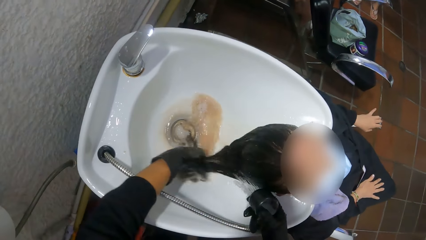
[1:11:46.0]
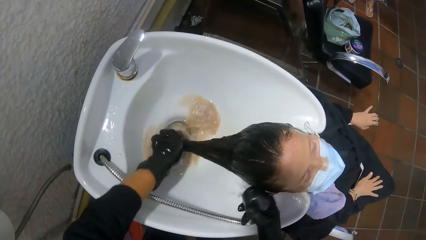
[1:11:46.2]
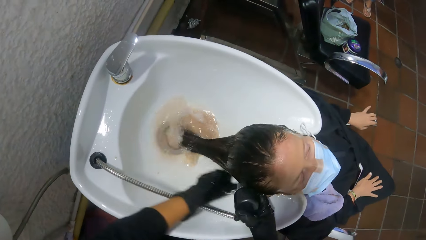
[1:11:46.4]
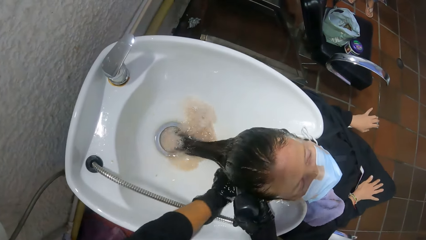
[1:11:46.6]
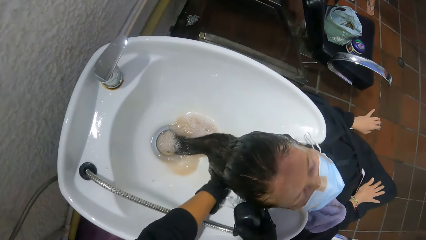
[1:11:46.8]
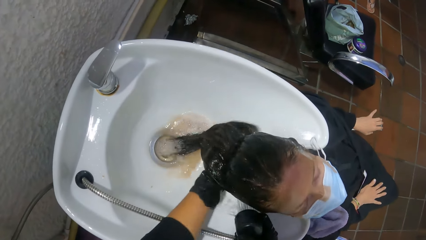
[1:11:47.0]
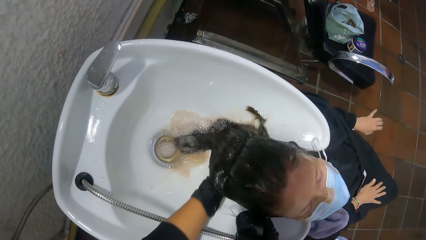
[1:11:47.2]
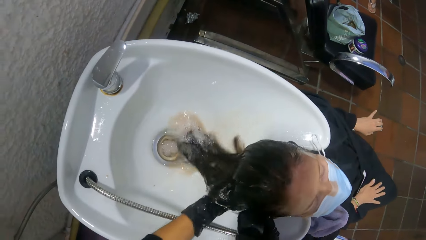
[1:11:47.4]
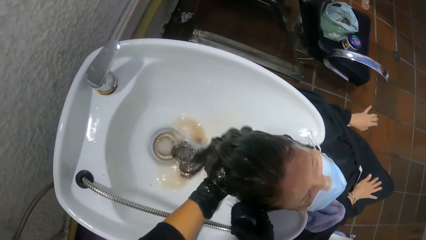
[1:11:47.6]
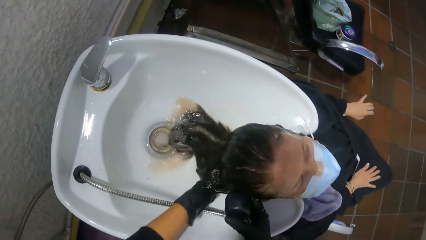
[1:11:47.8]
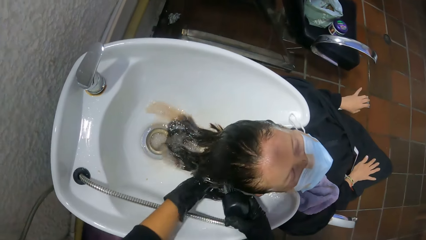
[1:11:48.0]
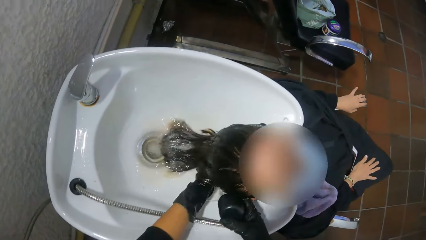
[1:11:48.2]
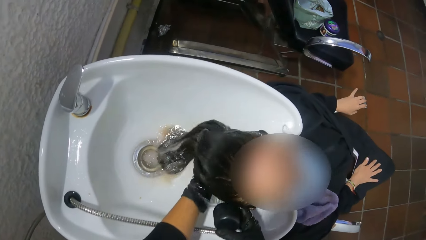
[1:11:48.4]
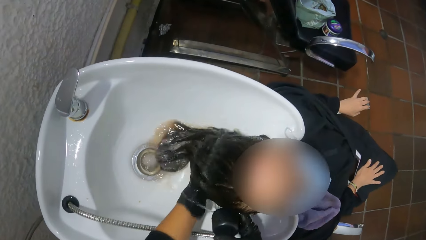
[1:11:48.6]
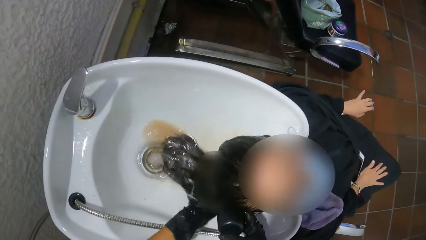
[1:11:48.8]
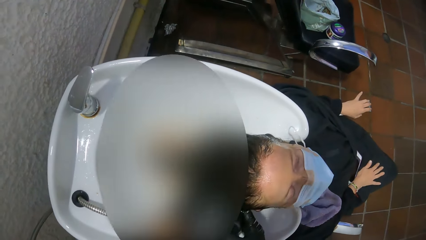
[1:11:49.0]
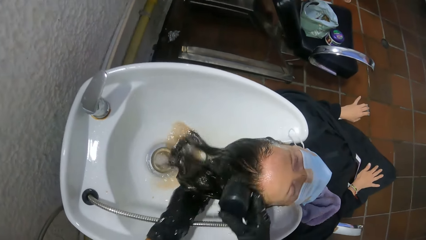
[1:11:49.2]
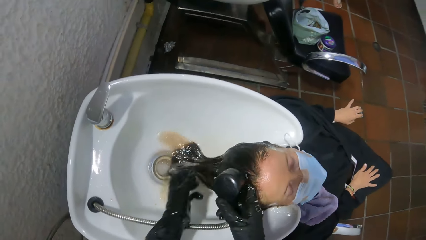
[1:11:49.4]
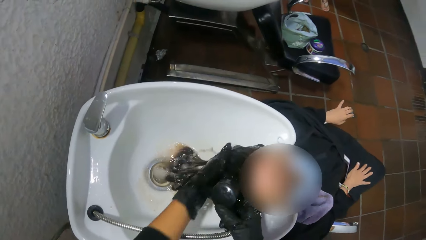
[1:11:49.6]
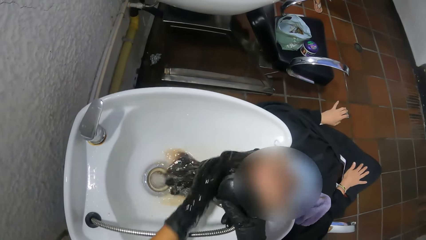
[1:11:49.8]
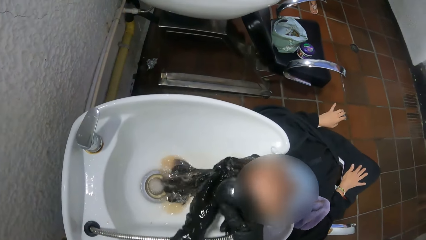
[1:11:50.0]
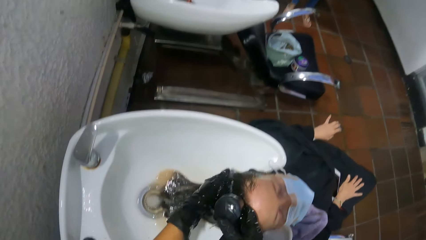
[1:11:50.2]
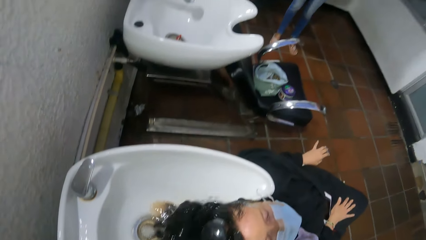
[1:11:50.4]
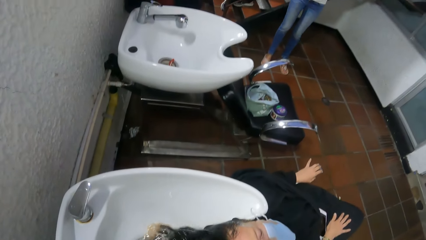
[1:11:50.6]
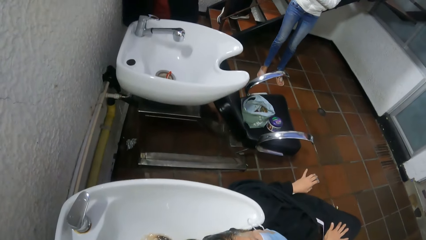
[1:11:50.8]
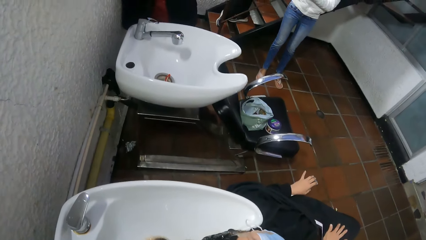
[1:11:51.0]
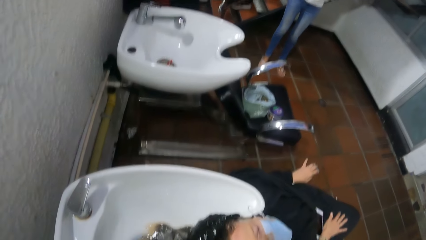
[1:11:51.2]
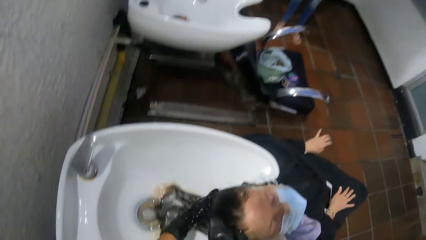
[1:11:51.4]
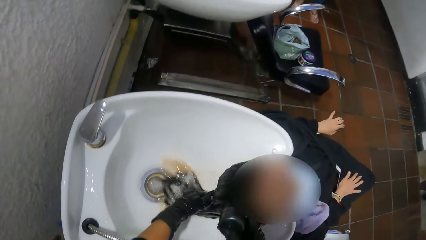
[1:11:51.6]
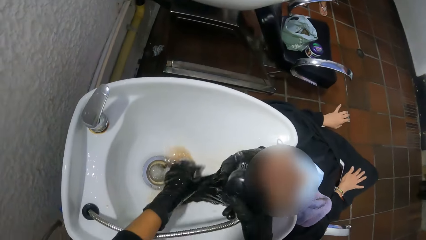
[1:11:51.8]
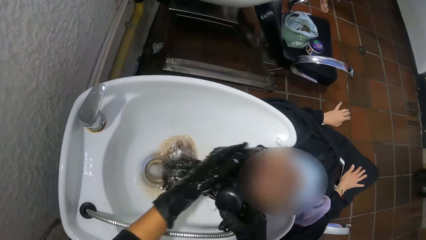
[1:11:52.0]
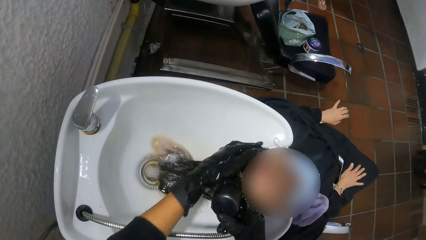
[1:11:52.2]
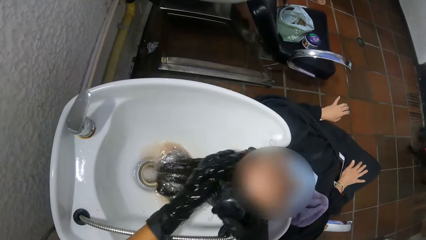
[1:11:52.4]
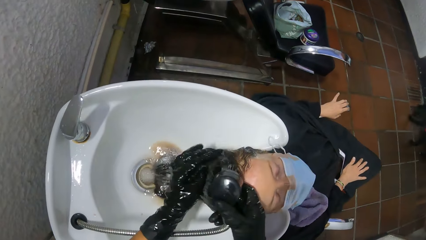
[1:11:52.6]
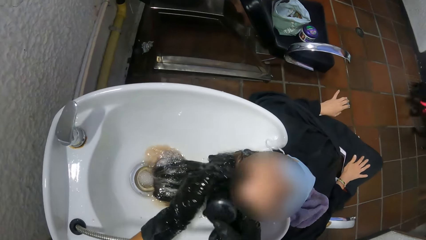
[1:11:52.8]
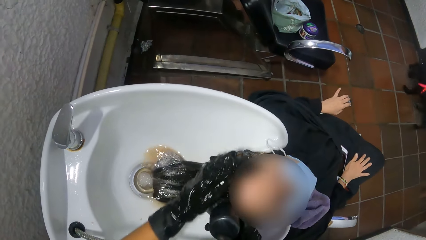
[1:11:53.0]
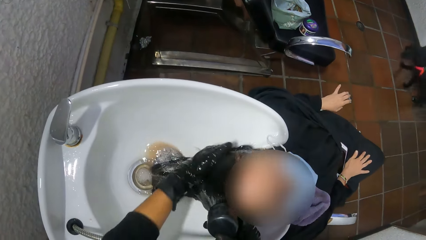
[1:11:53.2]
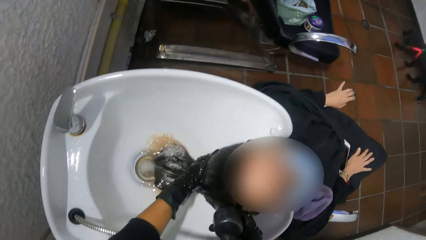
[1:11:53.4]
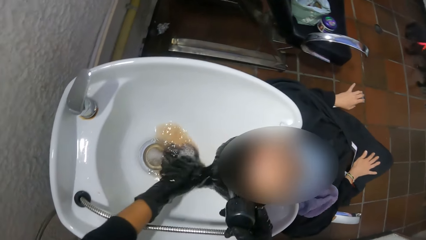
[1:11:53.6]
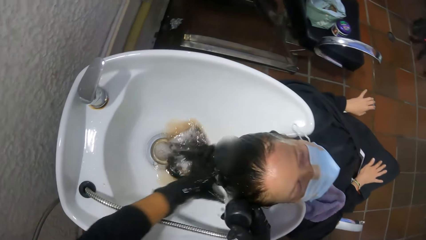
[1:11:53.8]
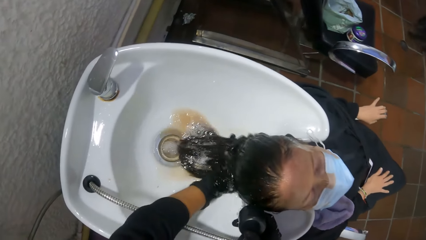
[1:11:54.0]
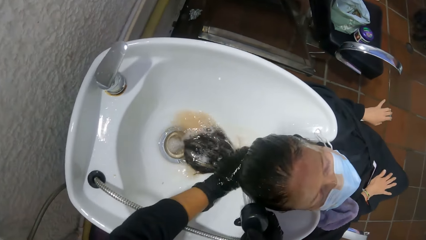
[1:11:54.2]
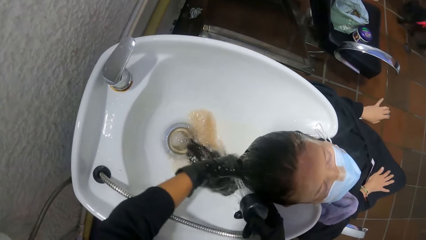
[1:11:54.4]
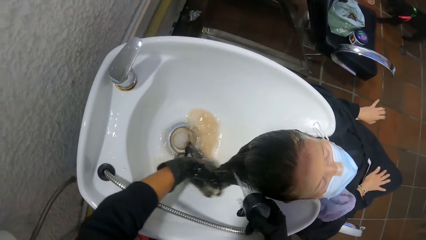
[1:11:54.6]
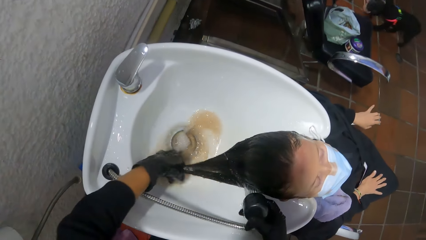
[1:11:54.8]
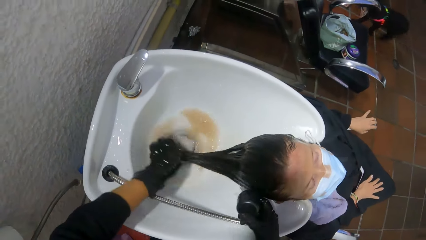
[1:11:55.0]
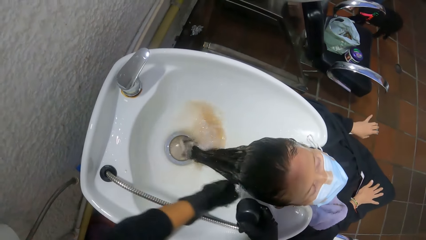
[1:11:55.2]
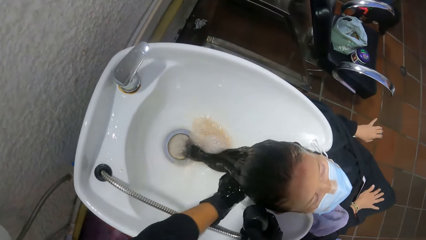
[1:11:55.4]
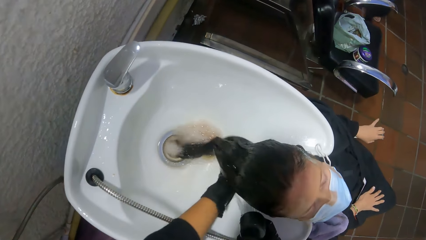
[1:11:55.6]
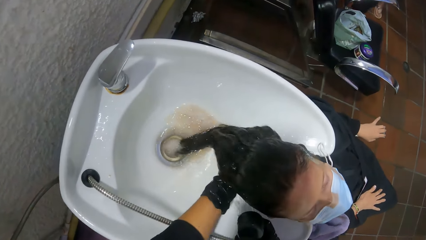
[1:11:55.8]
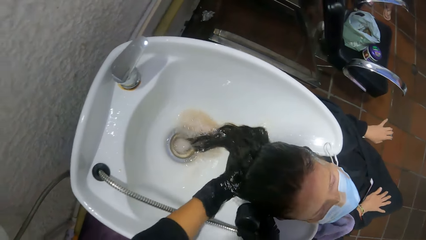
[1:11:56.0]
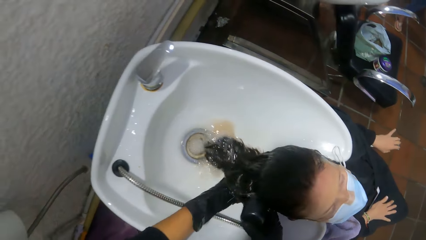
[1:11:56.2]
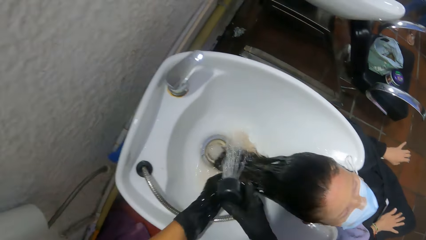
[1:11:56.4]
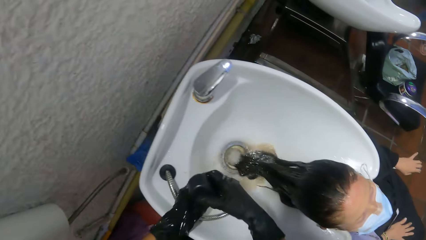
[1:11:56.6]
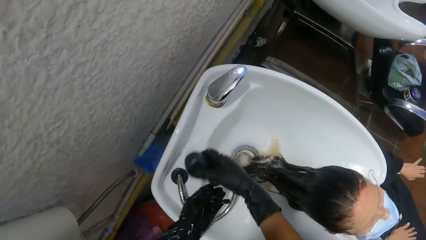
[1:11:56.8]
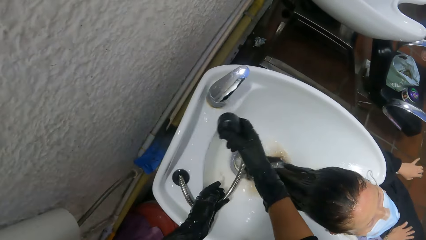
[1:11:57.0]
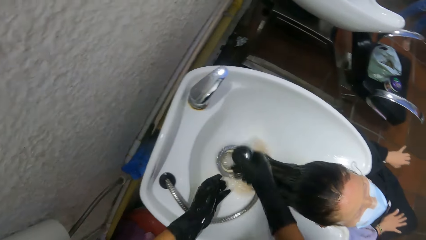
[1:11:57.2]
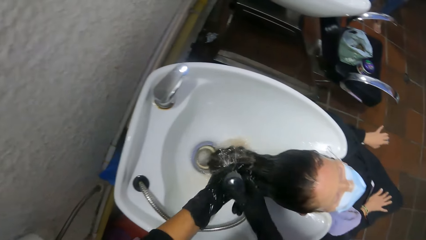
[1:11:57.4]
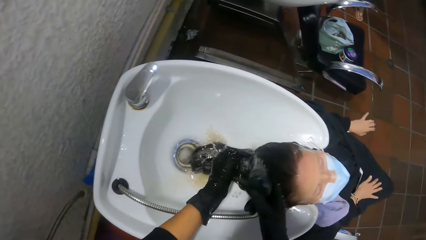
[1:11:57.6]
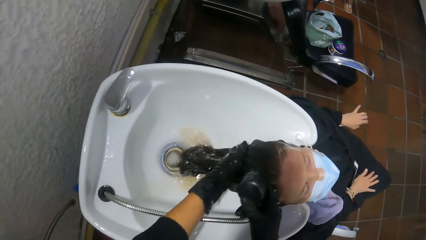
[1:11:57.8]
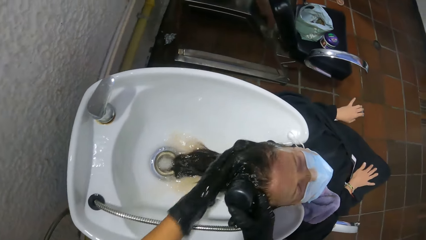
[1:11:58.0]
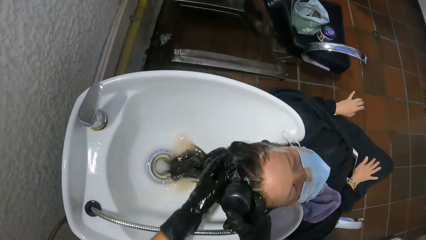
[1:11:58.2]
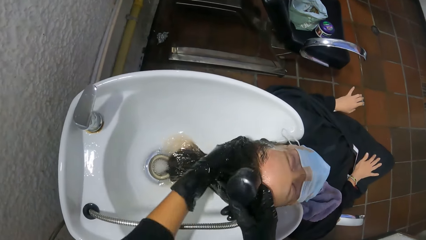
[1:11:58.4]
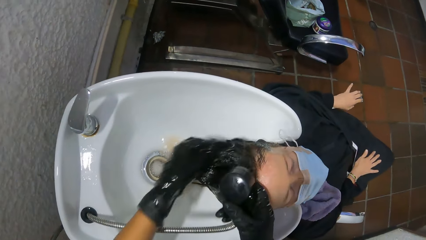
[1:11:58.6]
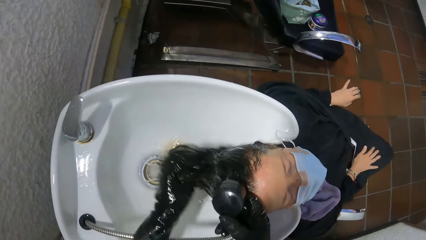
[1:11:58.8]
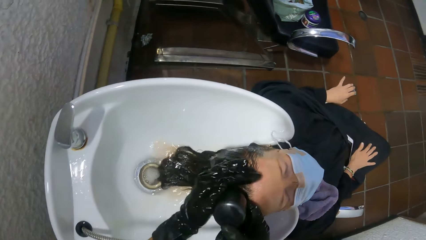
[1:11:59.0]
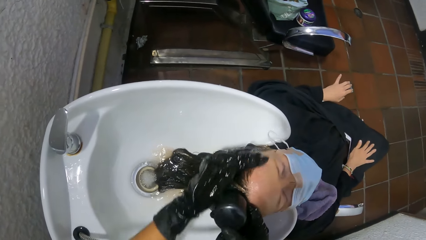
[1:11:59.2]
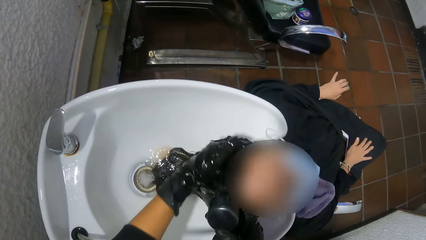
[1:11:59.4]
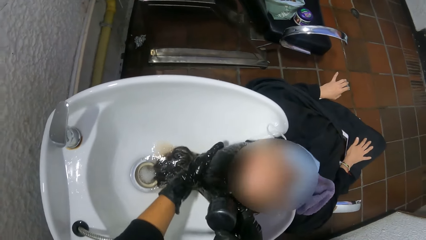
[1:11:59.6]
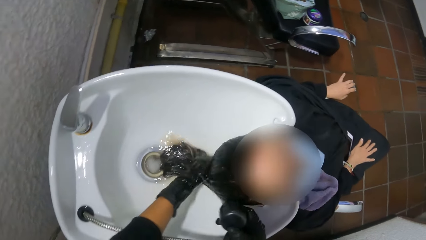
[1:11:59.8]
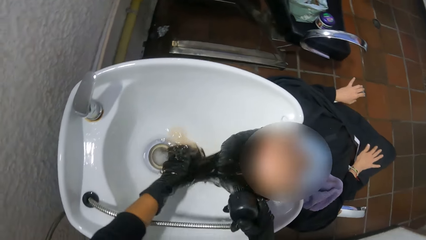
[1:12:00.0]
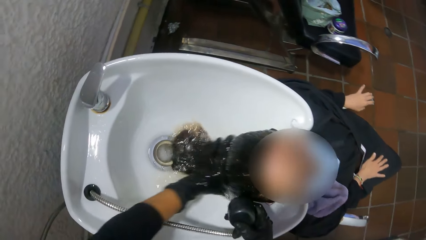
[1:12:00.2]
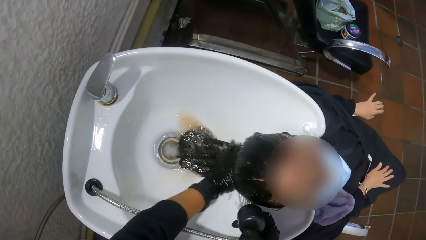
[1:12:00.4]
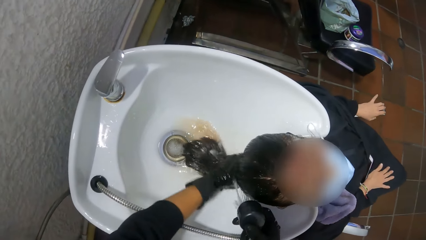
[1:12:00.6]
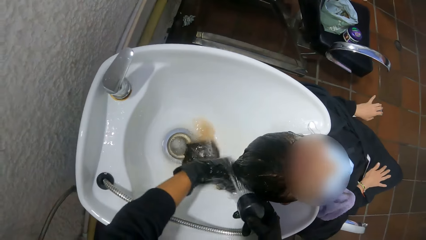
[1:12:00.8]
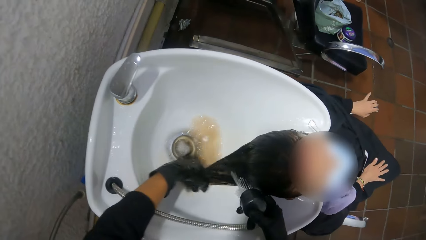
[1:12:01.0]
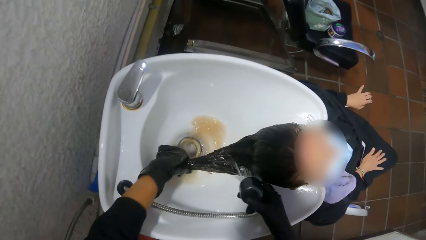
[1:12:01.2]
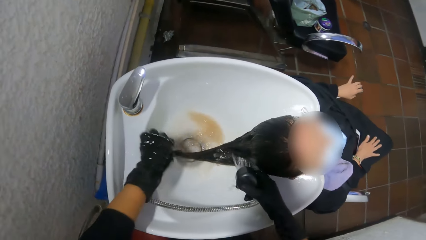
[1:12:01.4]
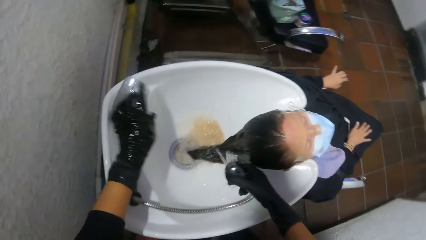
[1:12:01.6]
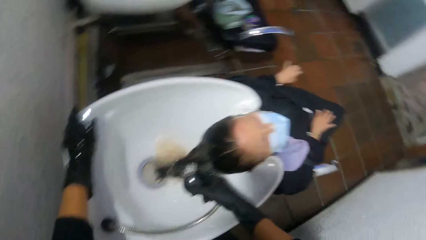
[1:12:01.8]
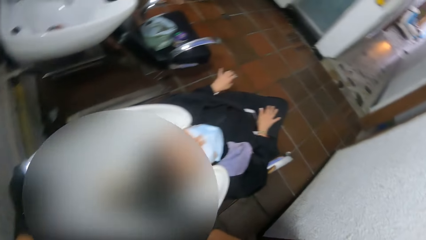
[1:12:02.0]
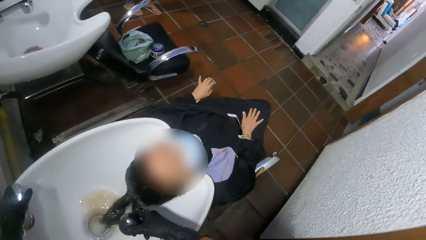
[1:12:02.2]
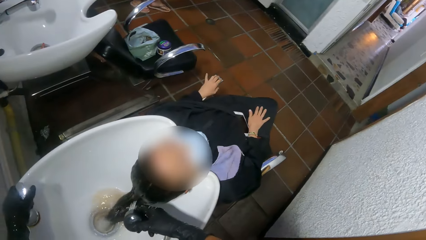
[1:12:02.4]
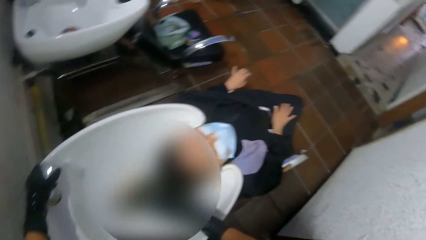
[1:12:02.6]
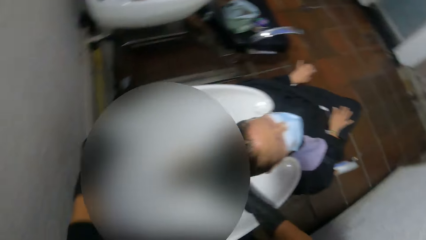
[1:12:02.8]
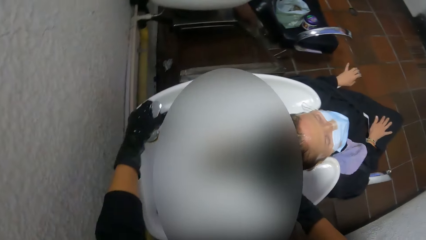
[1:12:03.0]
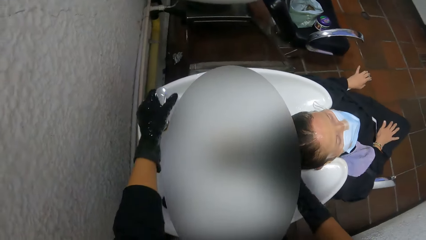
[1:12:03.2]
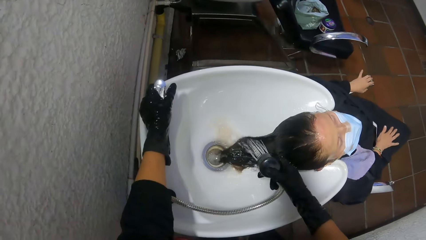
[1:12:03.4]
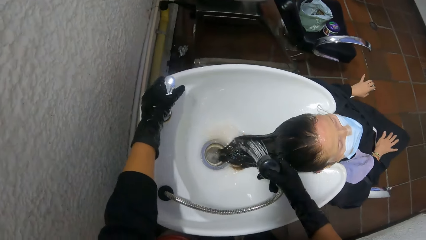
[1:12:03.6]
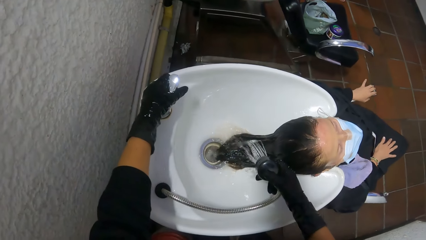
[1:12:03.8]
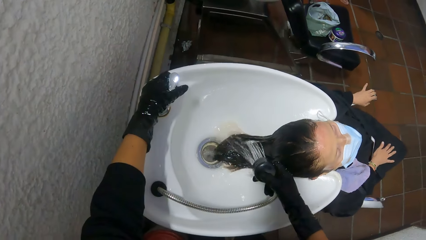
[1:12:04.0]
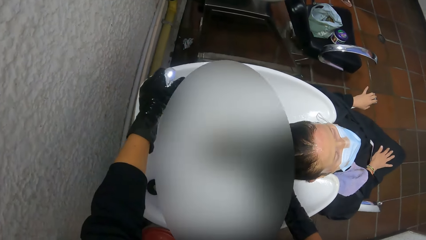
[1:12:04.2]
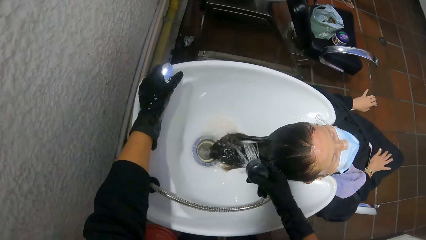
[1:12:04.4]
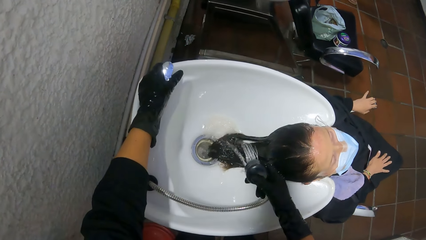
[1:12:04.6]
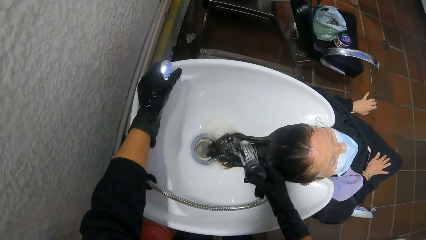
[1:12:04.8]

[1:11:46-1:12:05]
The camera wearer rinses the shampoo bowl with the tap in her left hand. She rinses the woman's hair in the shampoo bowl with her left hand and the tap in her right hand. She operates the tap control on the shampoo bowl with her left hand.
